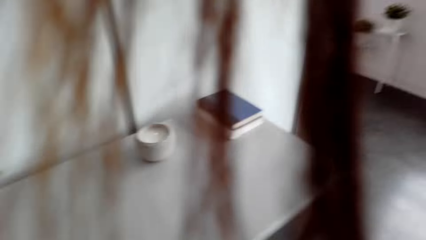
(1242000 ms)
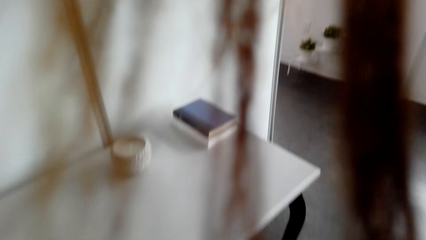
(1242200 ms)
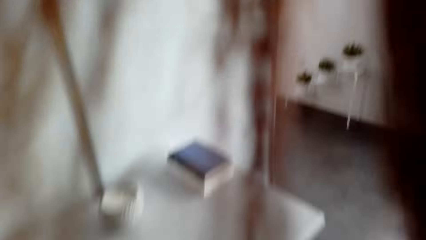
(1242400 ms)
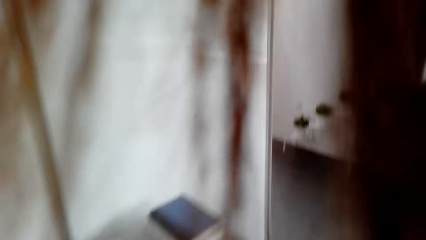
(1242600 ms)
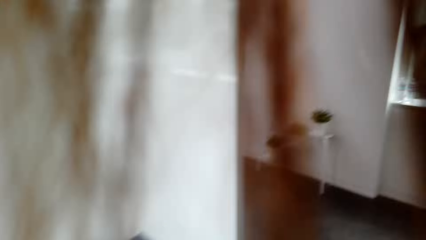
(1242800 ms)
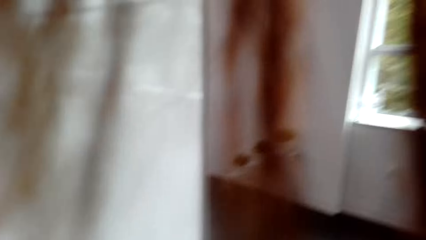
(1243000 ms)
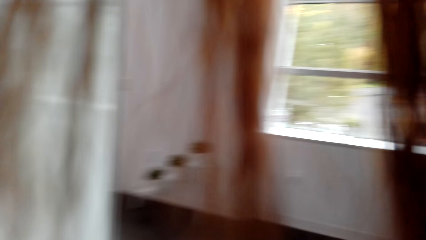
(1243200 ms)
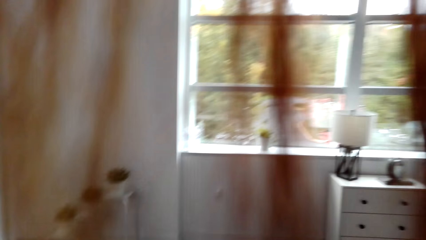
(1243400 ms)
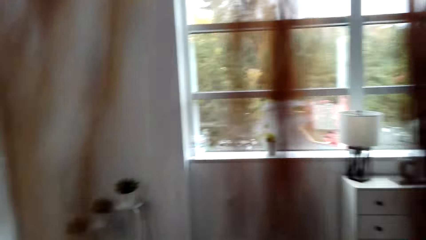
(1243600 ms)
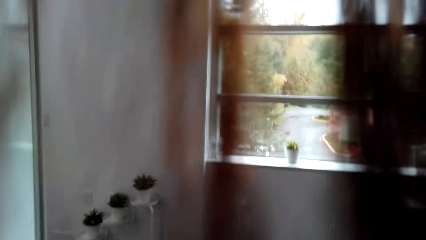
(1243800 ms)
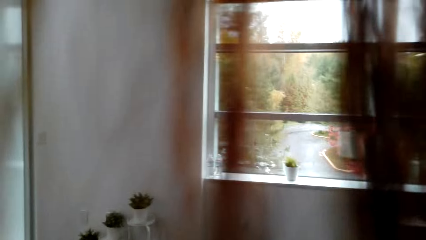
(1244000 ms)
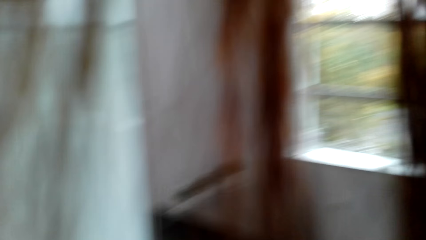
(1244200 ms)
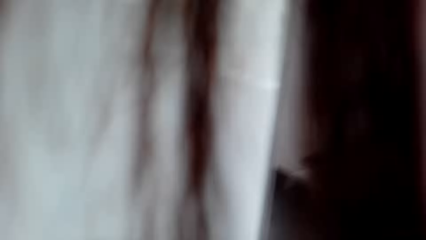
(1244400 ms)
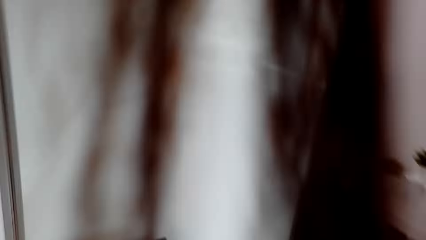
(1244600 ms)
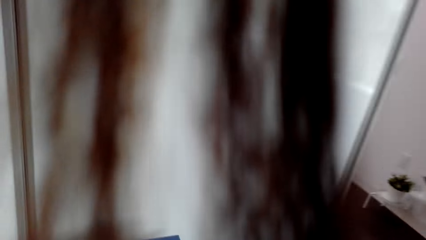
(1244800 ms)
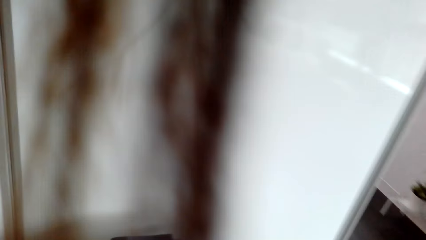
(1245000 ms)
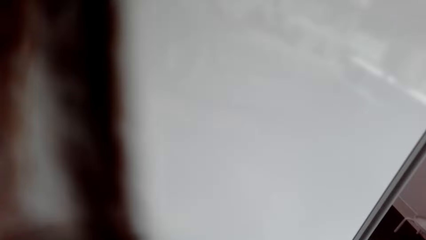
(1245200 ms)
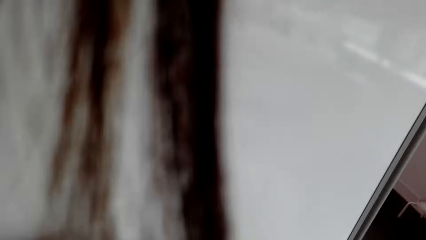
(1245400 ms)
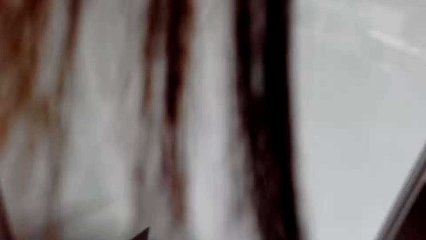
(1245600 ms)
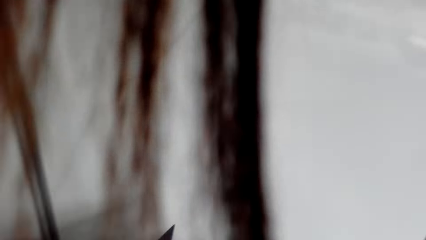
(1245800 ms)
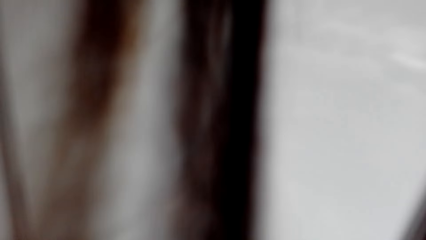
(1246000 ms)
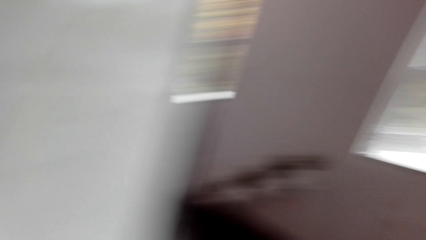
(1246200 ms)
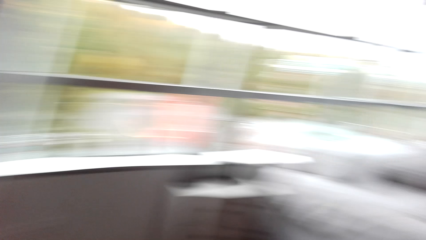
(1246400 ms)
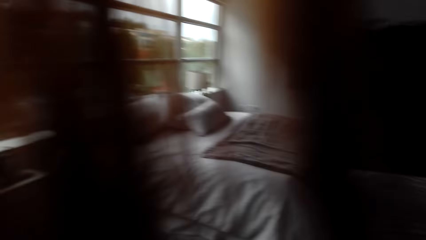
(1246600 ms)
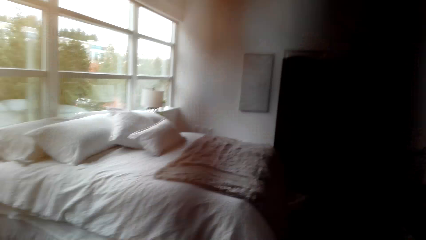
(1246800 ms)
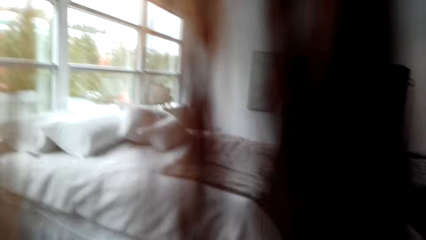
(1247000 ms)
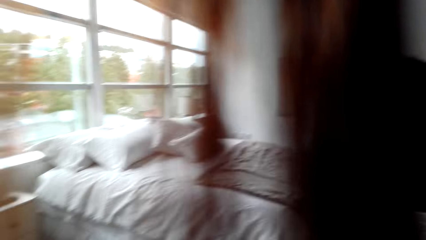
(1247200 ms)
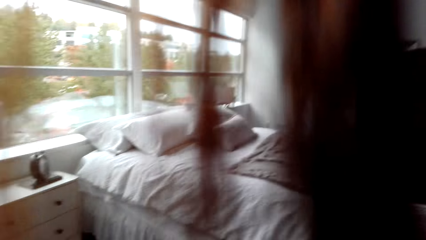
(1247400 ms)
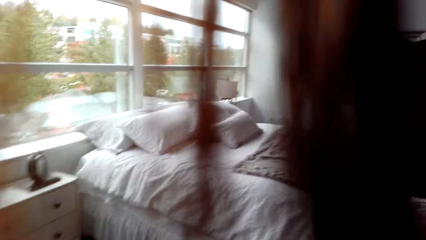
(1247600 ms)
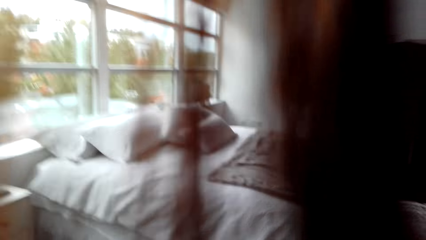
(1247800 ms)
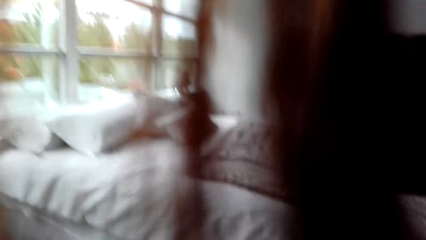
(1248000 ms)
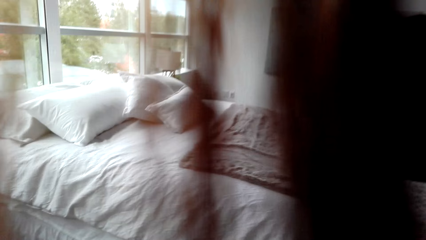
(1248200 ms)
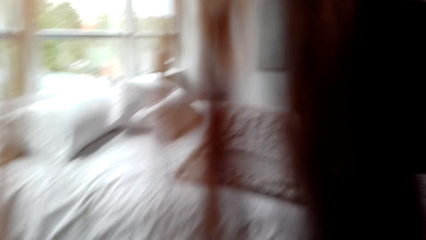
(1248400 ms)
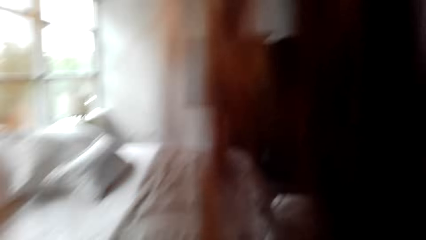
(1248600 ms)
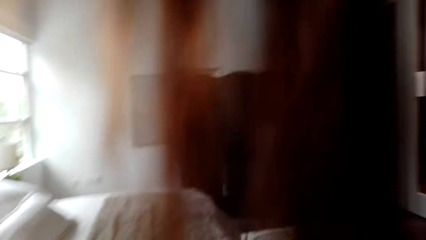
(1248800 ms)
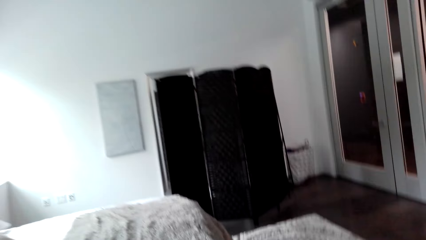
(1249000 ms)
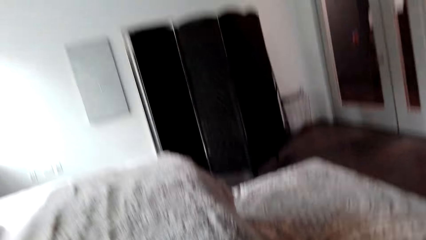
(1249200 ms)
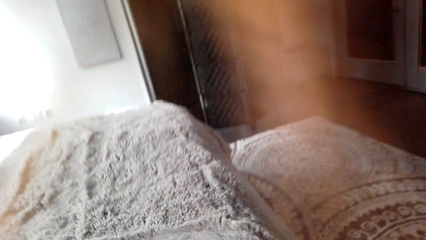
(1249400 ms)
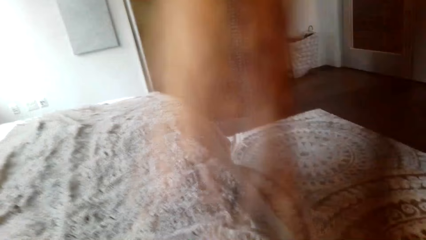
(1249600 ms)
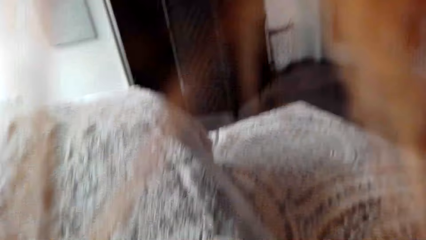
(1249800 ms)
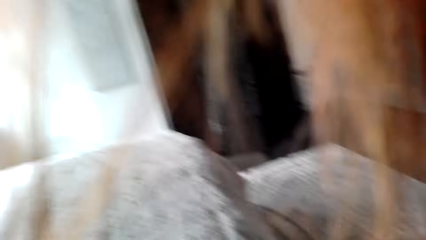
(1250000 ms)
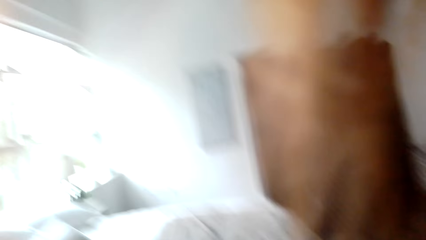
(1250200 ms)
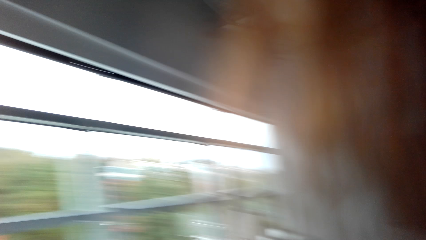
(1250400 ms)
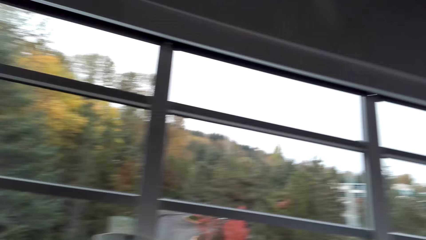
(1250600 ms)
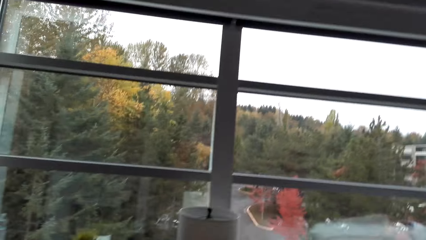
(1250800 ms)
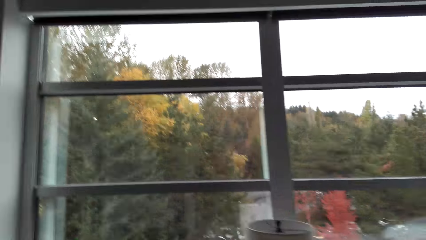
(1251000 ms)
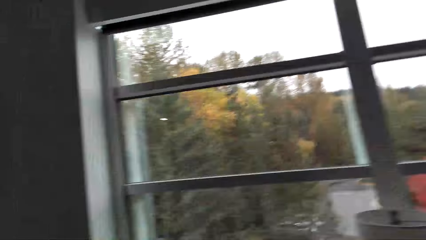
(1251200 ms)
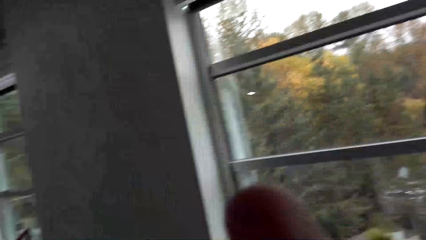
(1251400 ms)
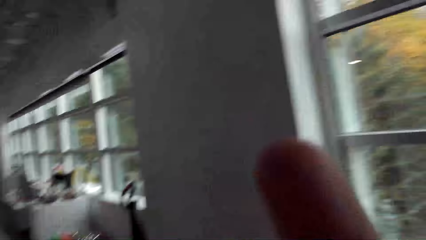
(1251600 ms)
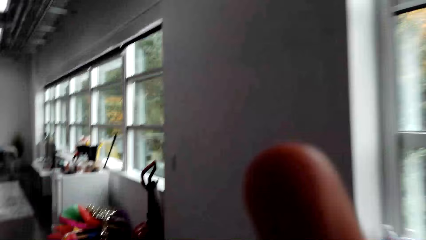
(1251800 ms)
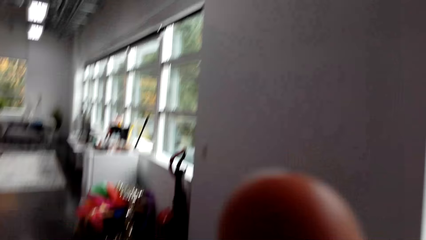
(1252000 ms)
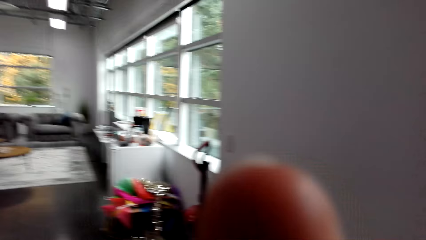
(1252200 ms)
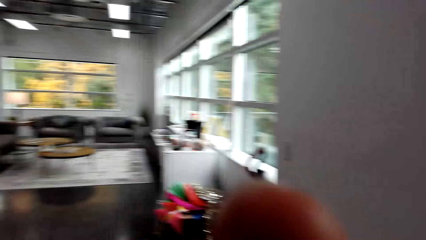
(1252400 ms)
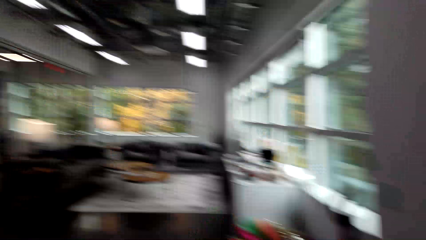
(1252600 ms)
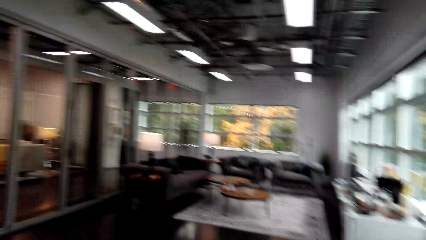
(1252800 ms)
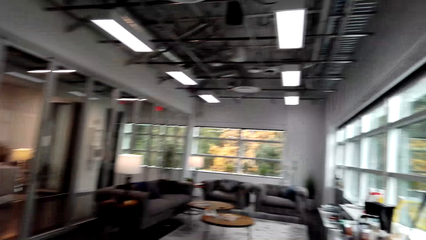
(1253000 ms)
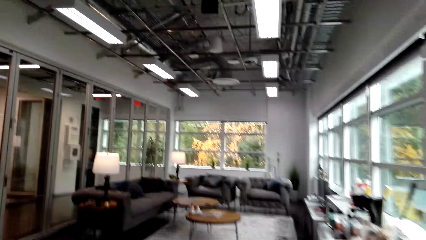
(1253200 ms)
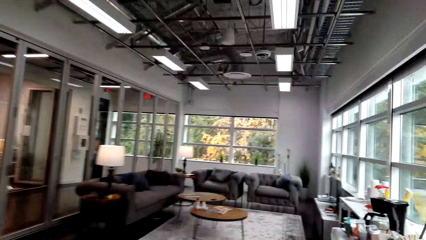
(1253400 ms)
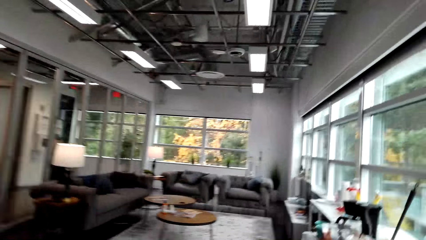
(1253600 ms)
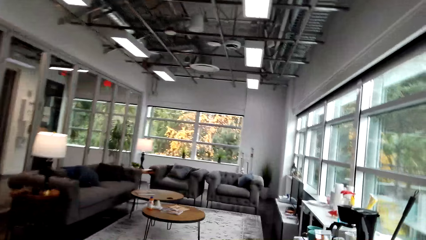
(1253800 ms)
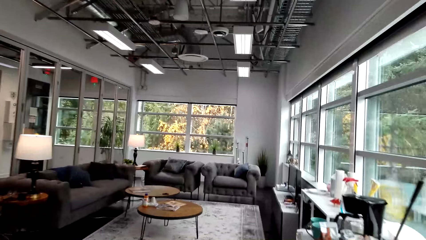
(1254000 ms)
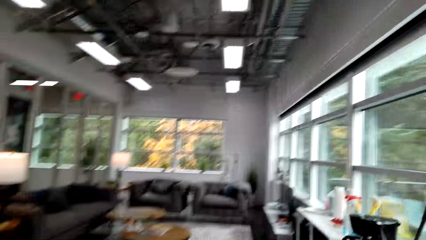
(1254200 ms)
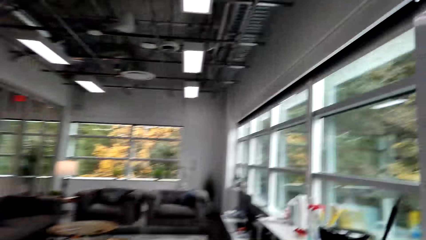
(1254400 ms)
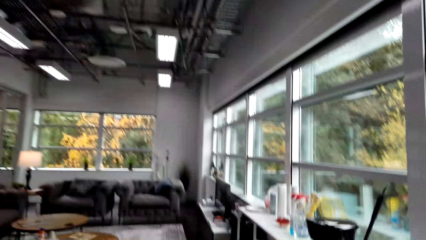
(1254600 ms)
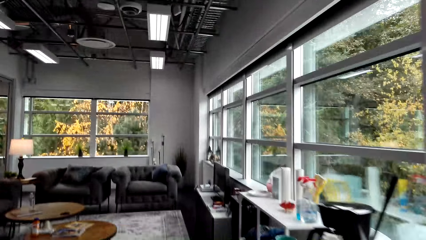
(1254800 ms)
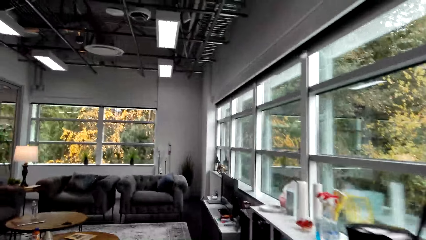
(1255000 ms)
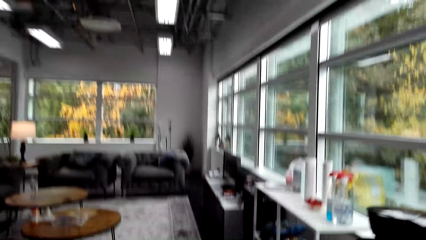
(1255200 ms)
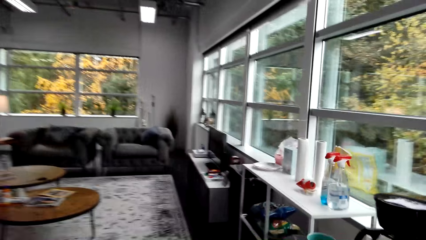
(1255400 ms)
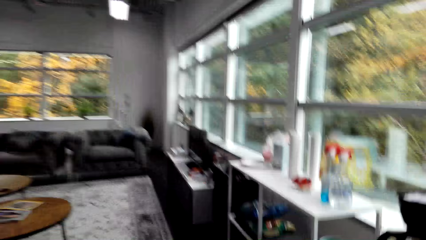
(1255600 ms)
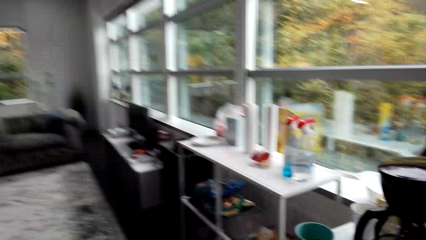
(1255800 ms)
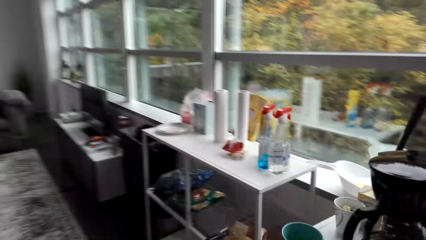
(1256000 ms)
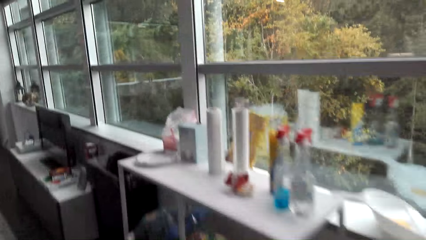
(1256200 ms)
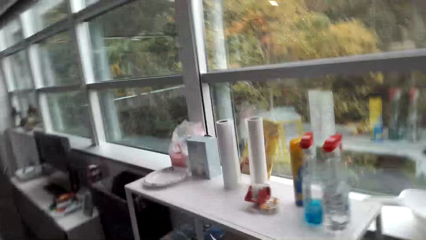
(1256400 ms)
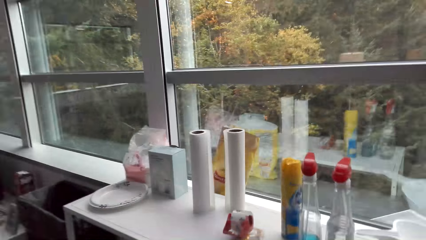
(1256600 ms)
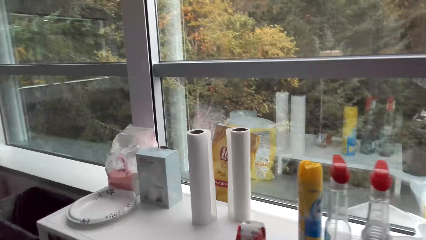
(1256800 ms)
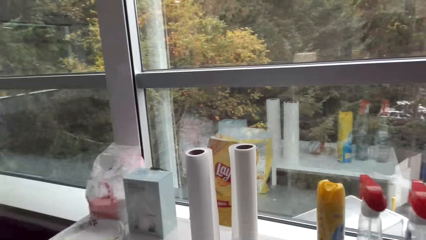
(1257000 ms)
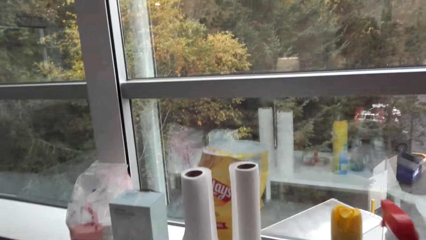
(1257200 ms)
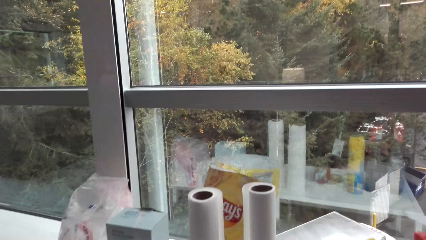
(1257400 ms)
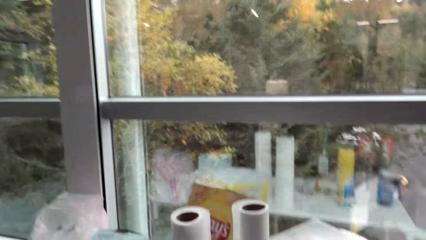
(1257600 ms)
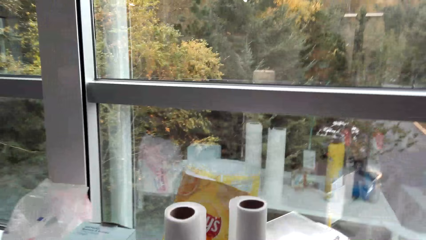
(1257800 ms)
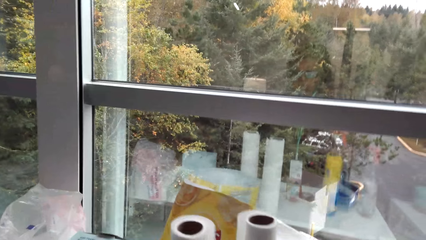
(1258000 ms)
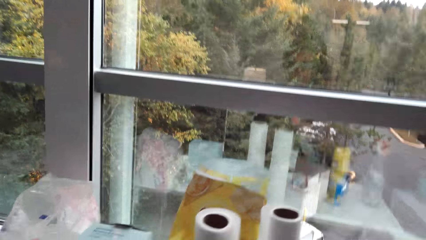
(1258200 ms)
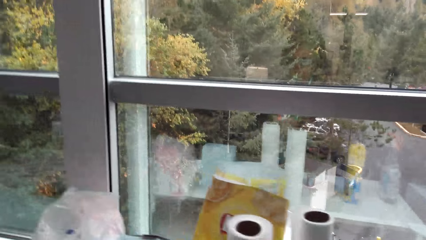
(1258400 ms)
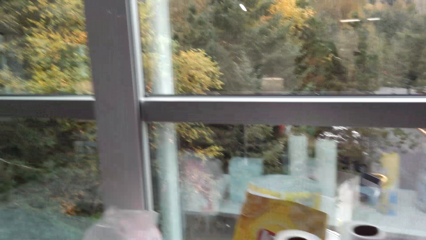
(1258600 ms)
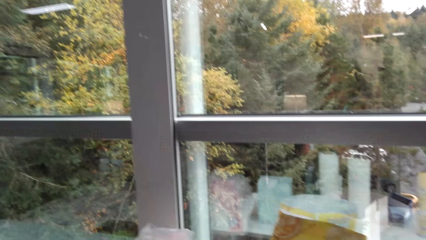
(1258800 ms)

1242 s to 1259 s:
The camera wearer stares at the table. They walk around the bedroom. They touch the camera. They walk around the living room.
